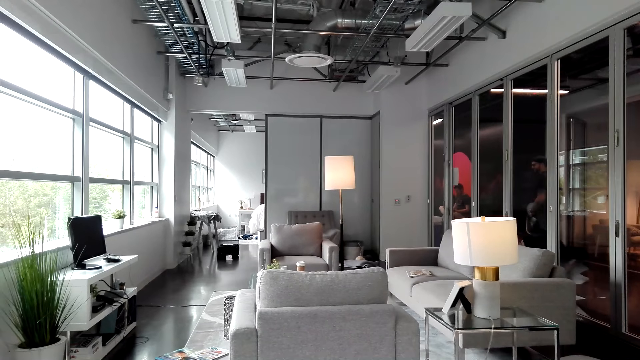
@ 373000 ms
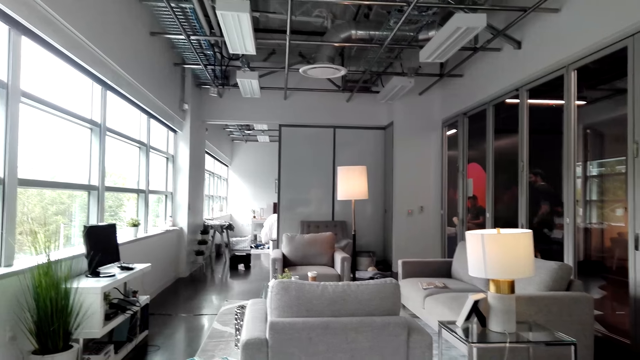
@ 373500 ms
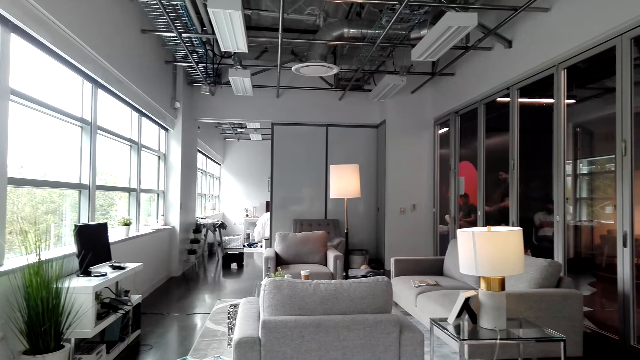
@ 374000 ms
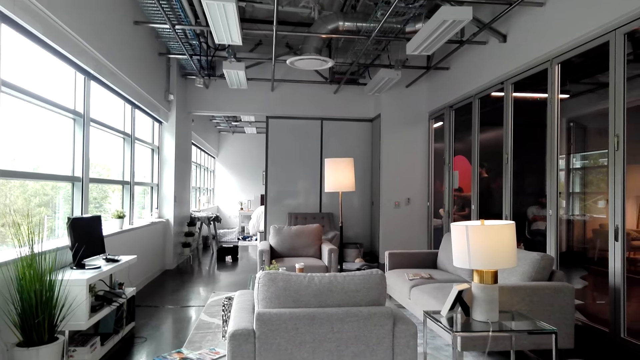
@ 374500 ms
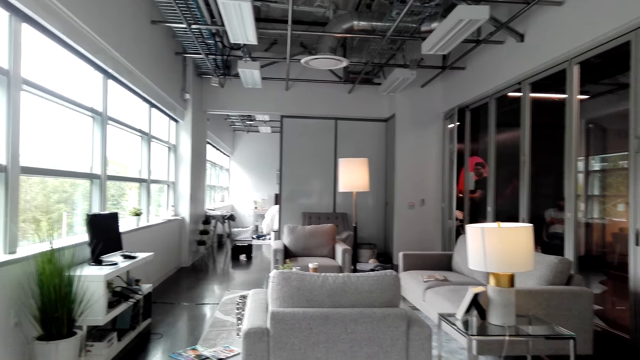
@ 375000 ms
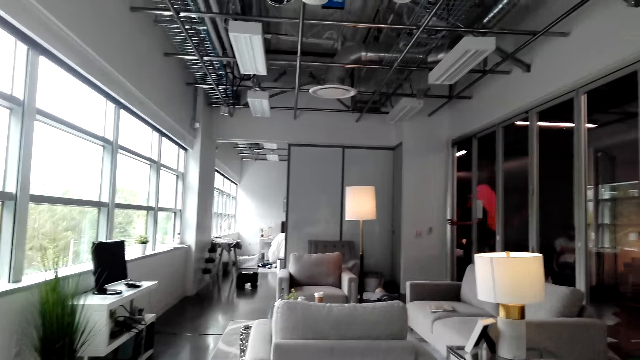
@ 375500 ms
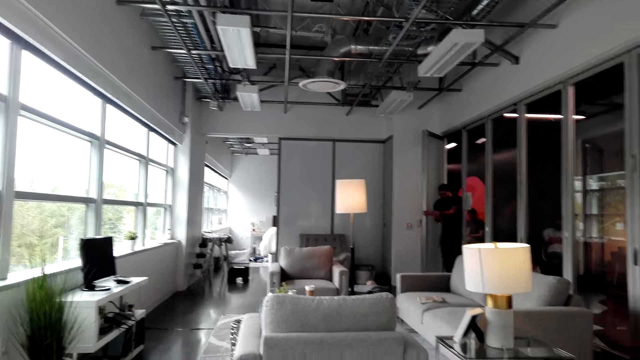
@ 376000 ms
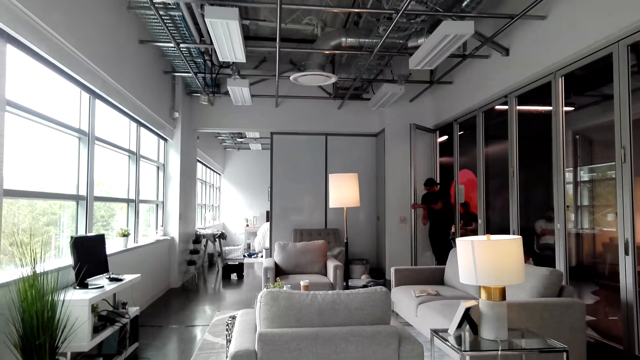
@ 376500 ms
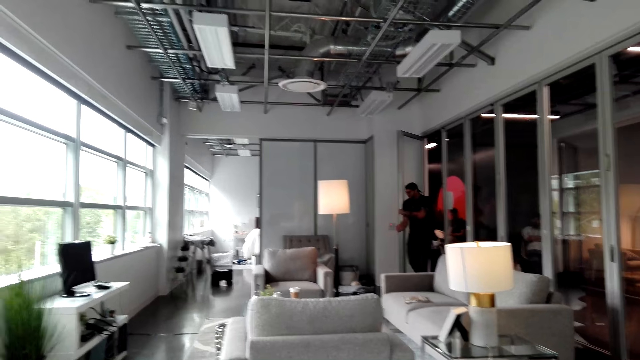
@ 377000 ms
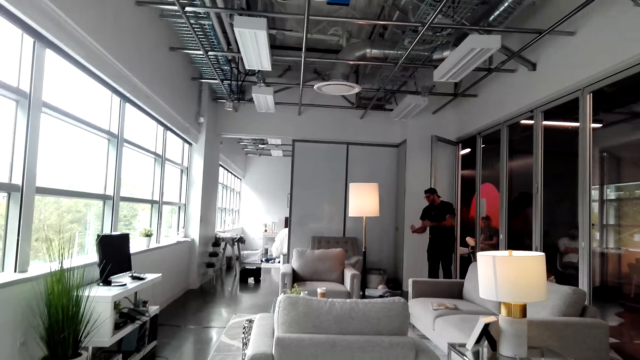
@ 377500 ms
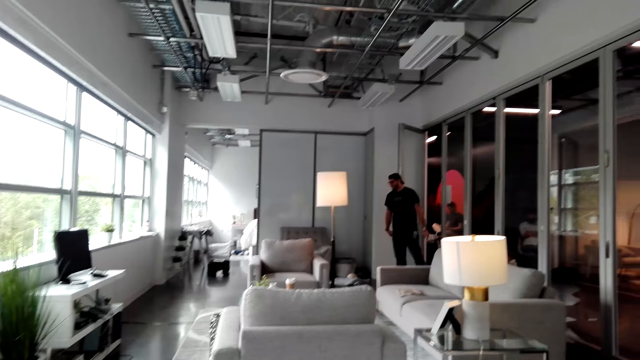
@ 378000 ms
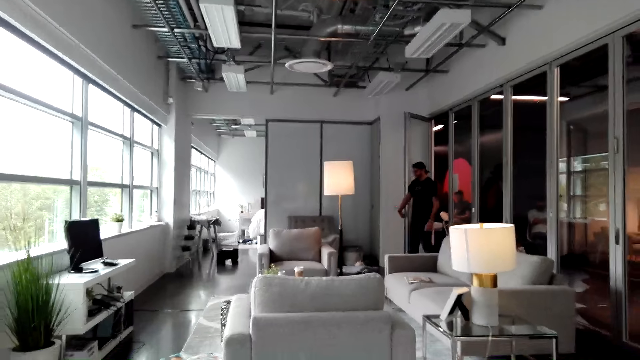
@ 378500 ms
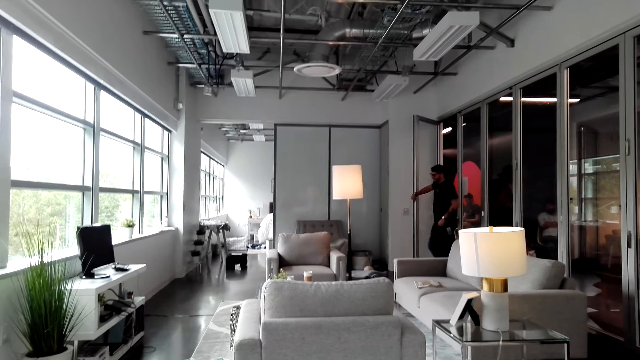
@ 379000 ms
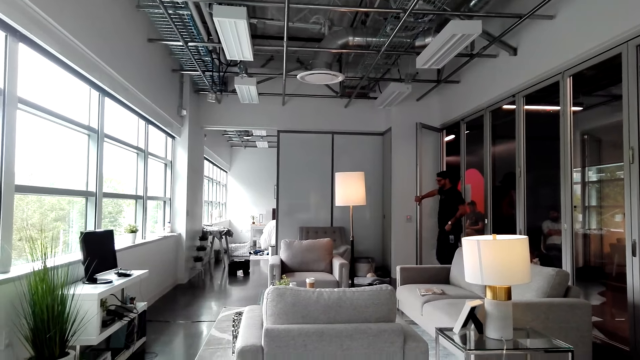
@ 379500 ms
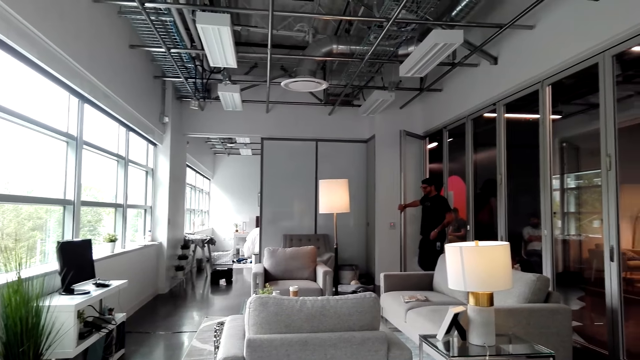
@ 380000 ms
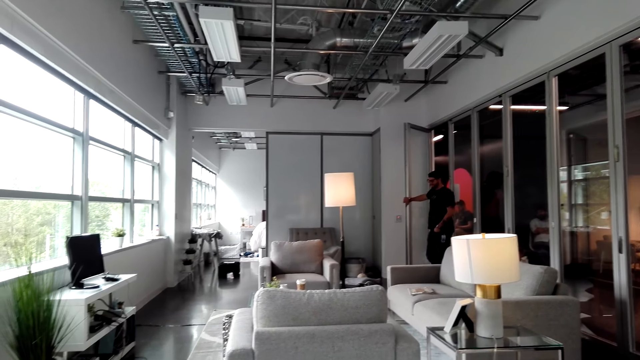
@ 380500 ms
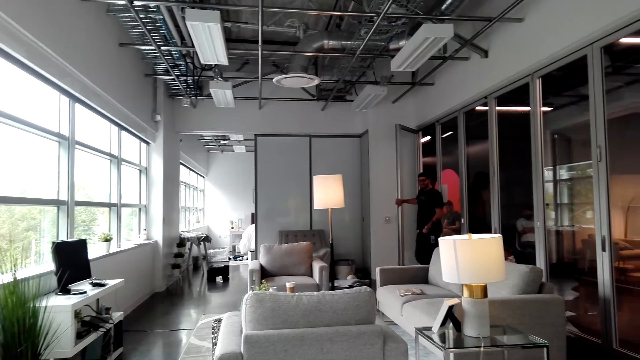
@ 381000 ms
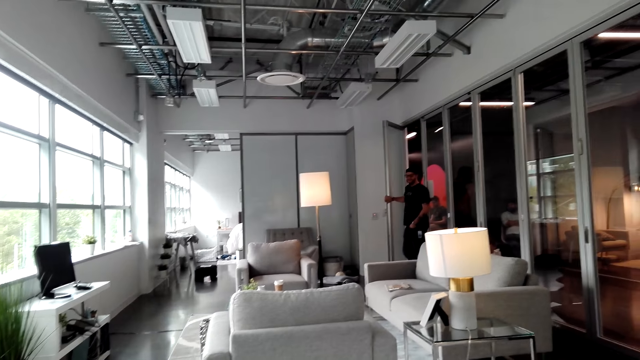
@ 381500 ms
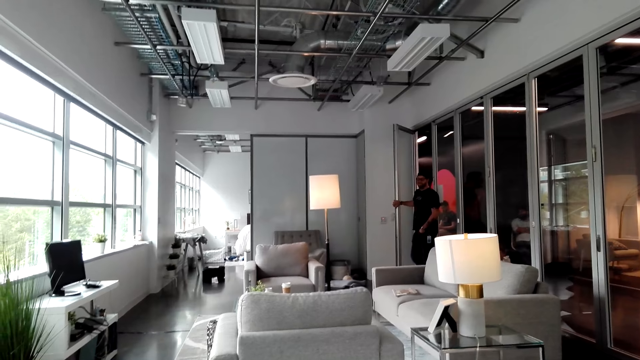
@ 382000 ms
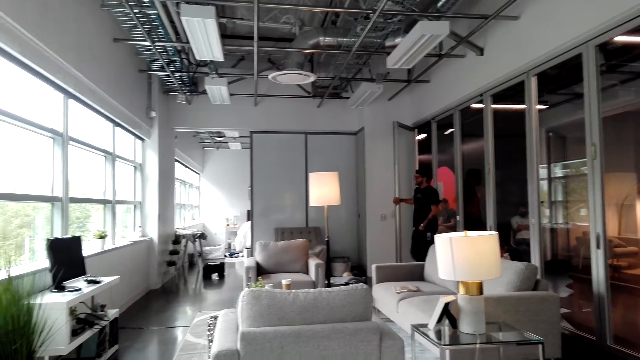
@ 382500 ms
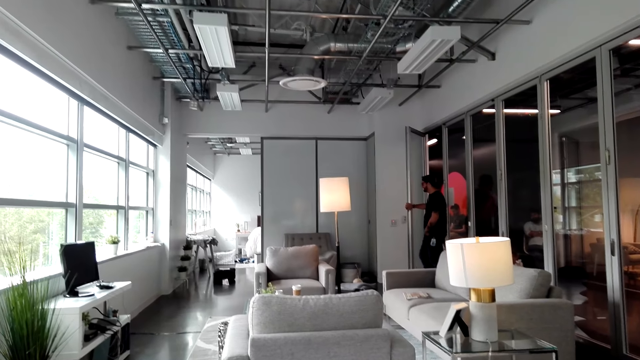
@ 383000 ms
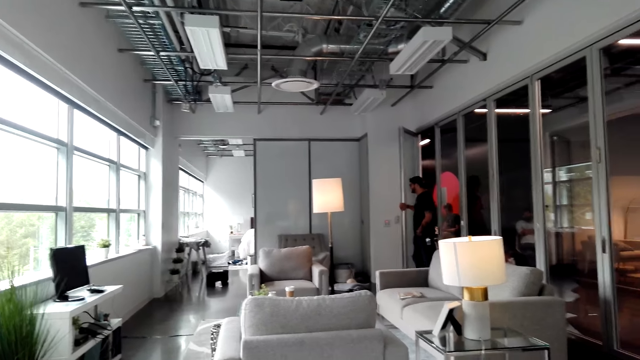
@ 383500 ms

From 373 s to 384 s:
A man opens the door. The man pushes the door. The man walks into the room. The camera wearer talks to the man. The man holds the door.

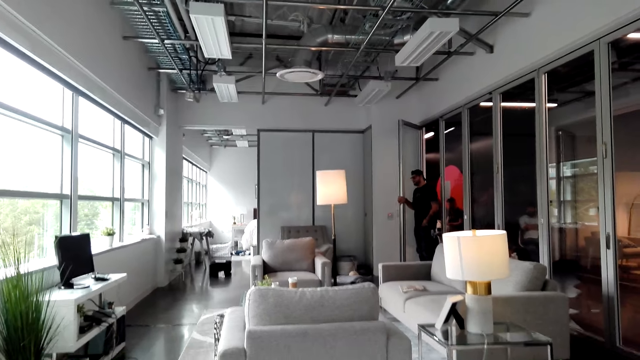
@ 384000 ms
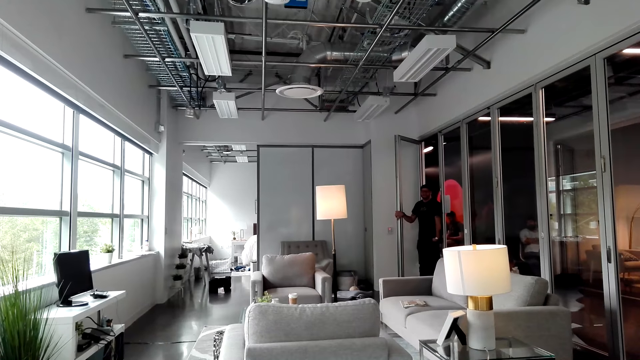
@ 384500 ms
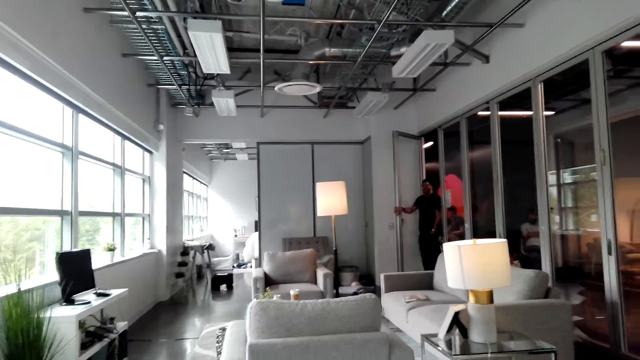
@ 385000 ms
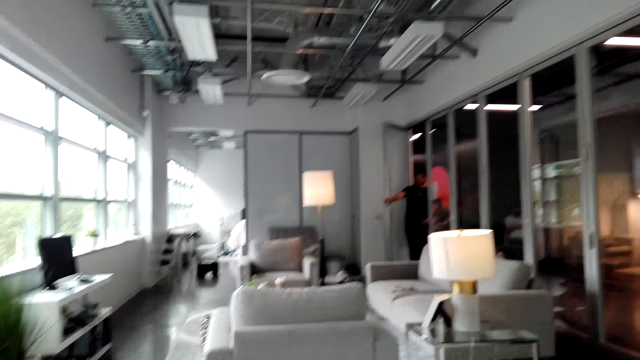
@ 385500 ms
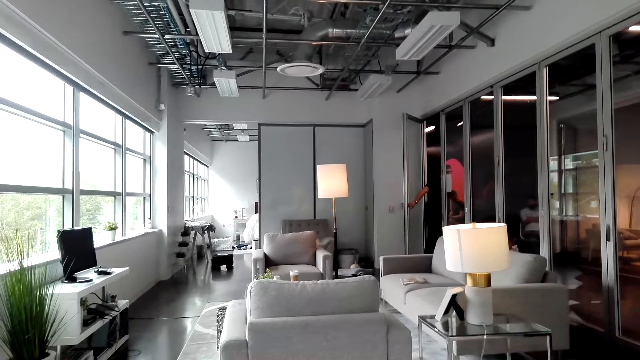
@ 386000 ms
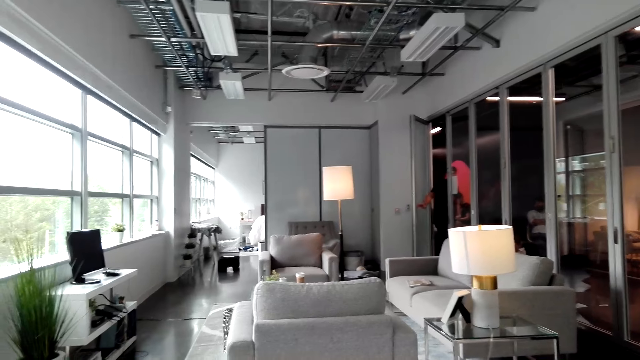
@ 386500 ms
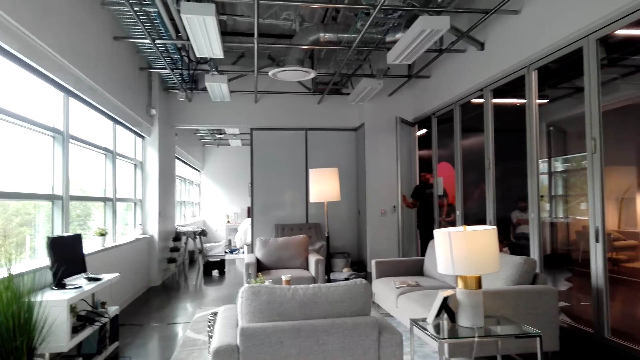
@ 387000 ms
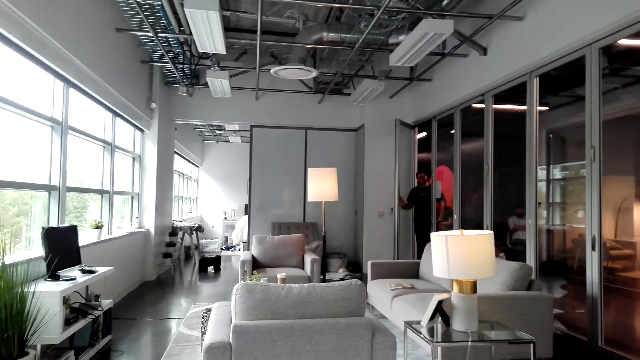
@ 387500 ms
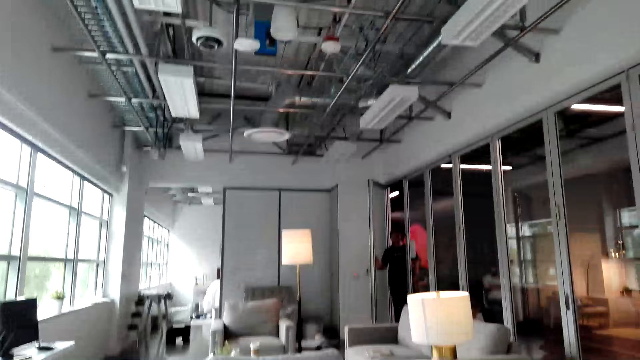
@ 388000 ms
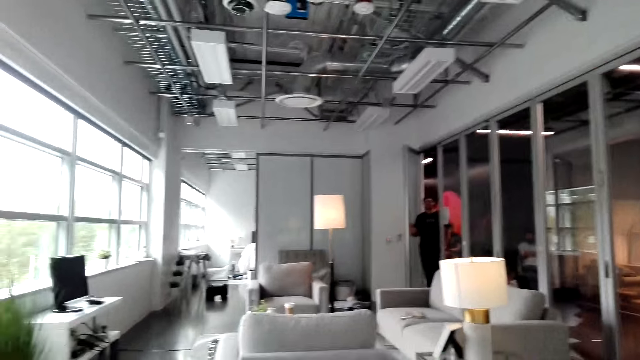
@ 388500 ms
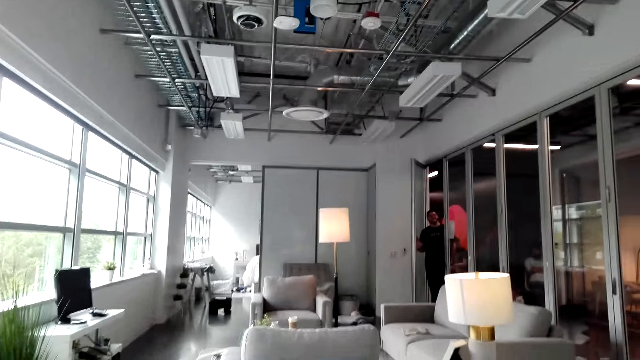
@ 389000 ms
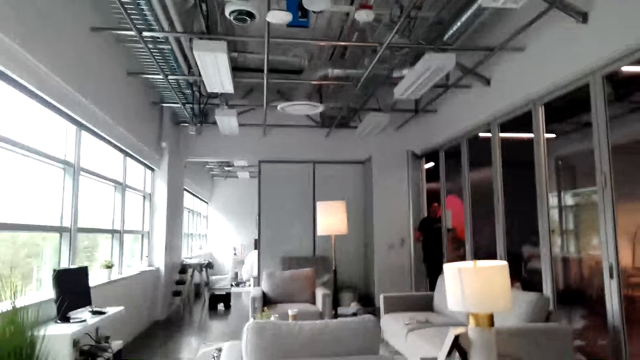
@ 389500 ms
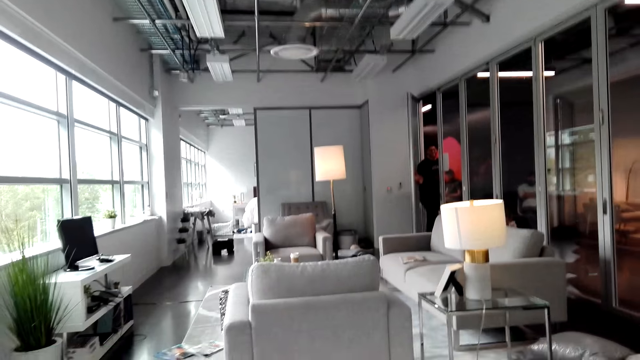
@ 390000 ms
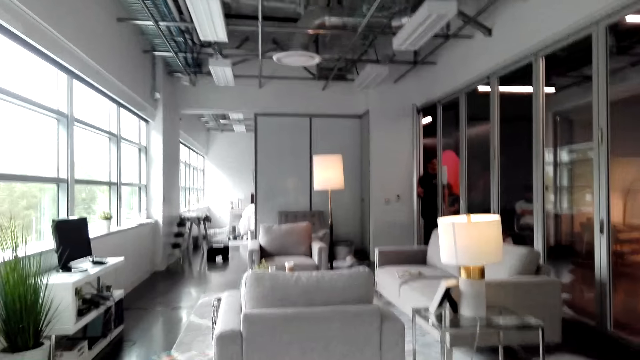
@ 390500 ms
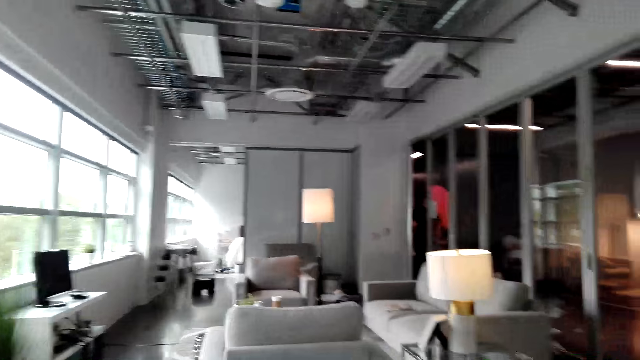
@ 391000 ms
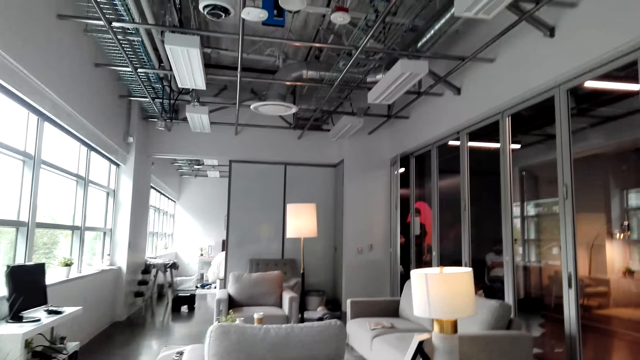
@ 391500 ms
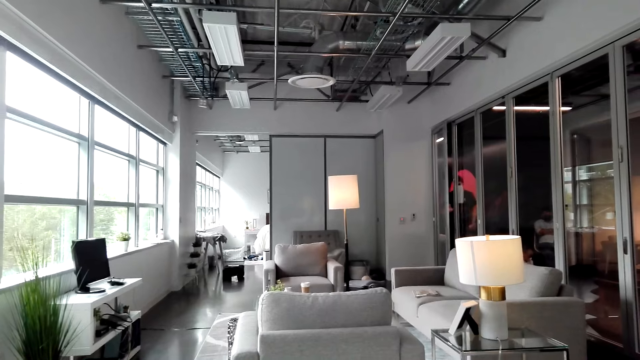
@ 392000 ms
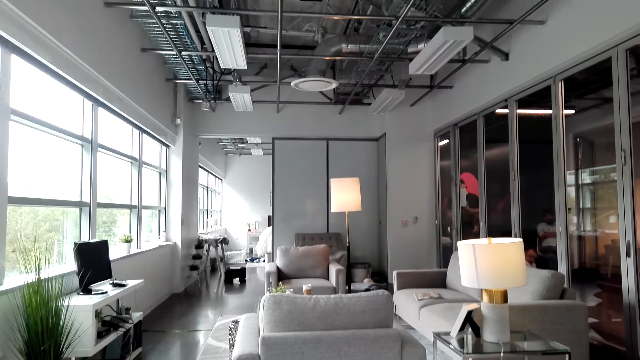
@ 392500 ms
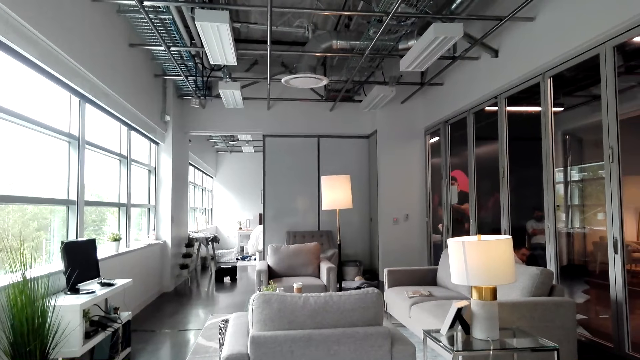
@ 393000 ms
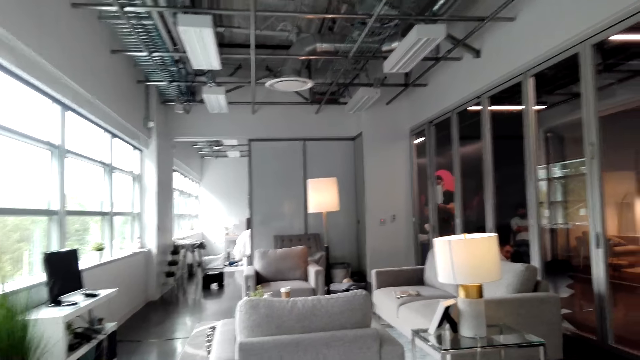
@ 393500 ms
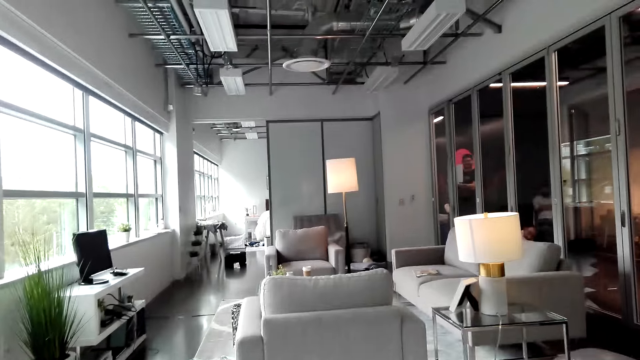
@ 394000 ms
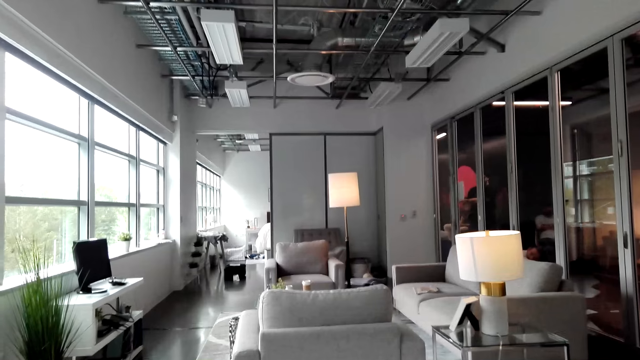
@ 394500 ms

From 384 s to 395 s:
A man walks out of the room. The camera wearer closes the door. The man holds the door and closes the door. The camera wearer looks around the room.
